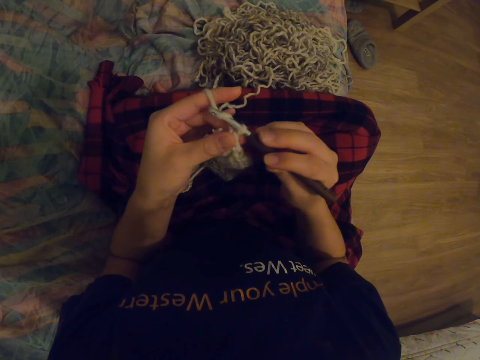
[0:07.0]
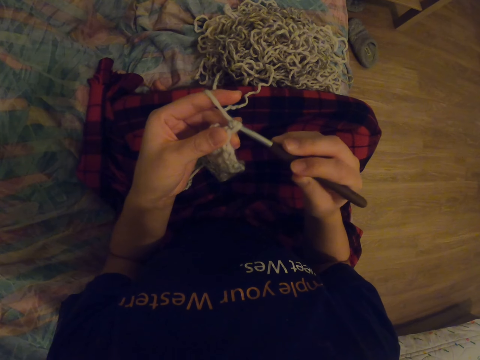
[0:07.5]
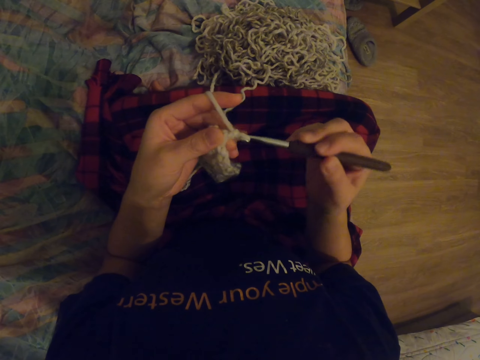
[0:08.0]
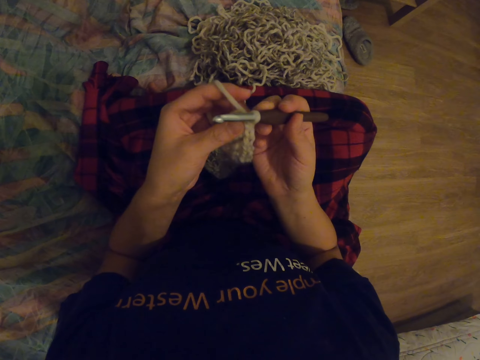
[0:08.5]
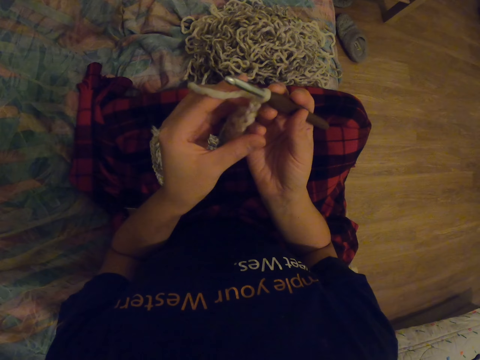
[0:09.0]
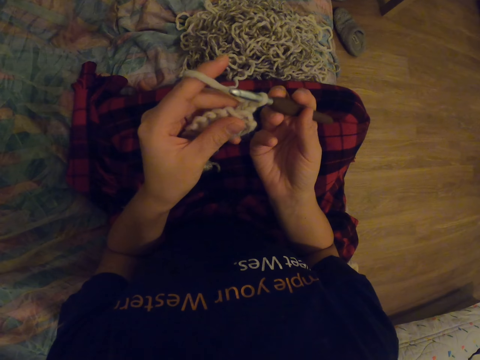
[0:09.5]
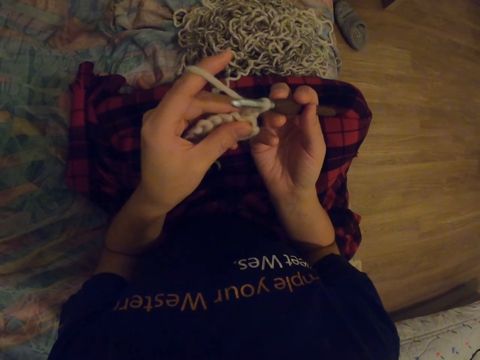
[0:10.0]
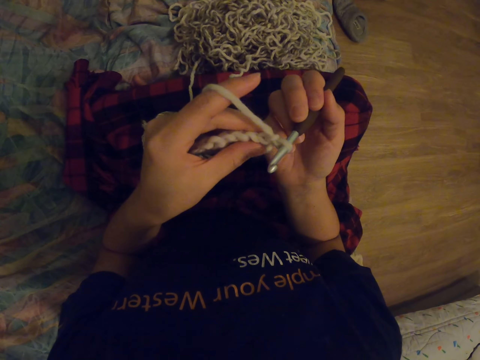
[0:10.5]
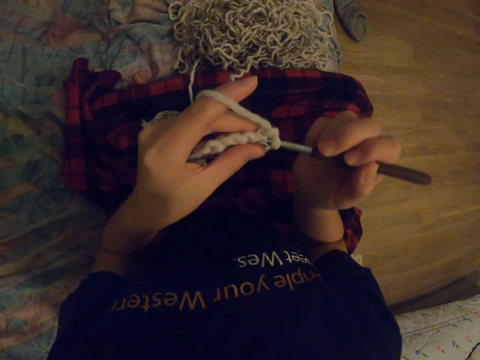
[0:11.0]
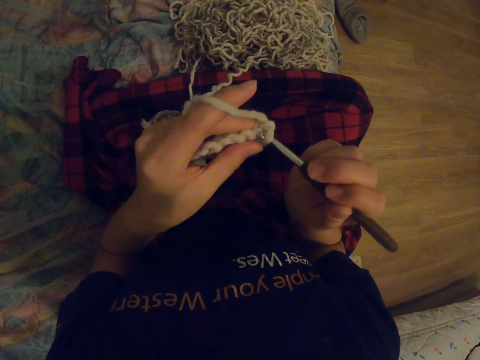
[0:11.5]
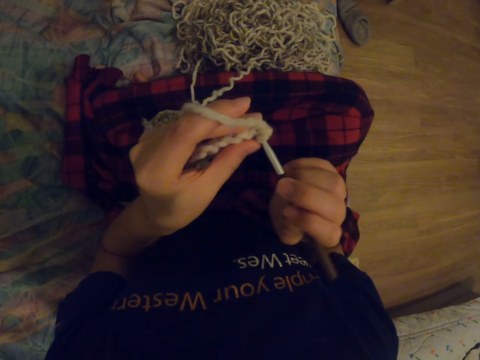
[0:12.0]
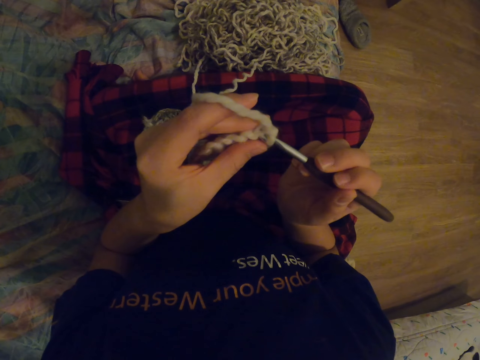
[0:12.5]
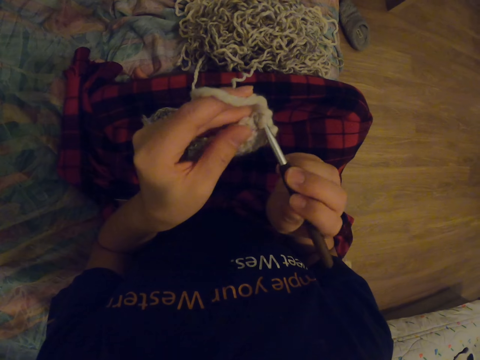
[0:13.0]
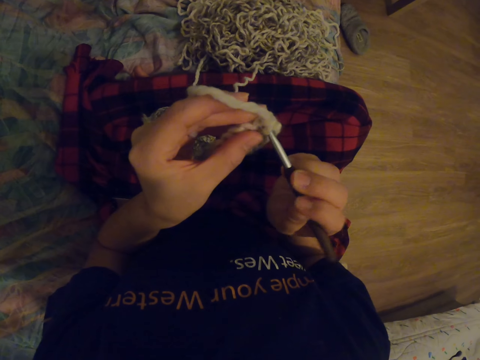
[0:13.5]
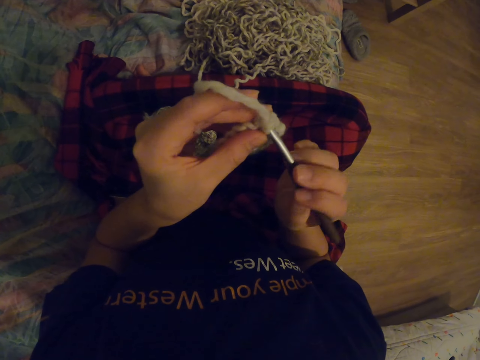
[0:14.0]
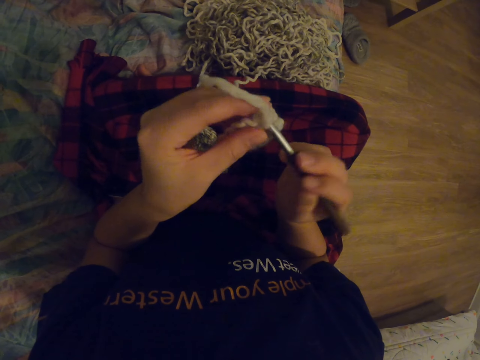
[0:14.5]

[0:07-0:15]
The camera wearer turns the fabric. They knit the fabric.

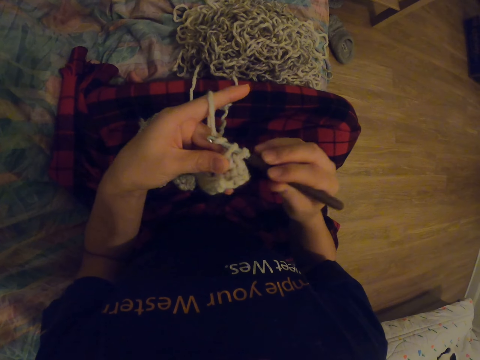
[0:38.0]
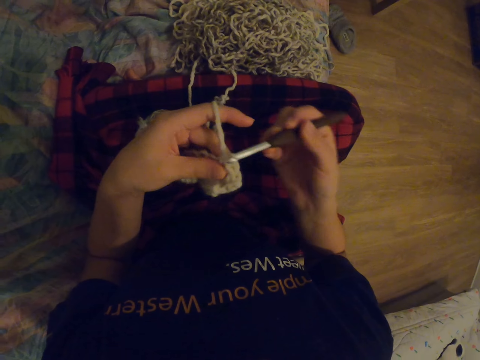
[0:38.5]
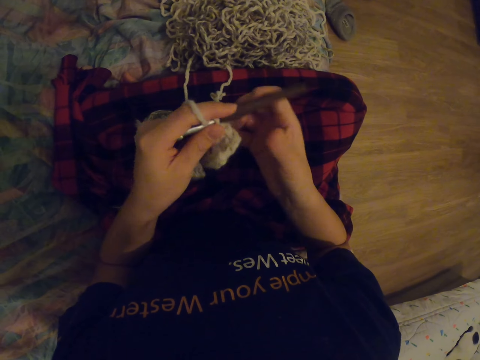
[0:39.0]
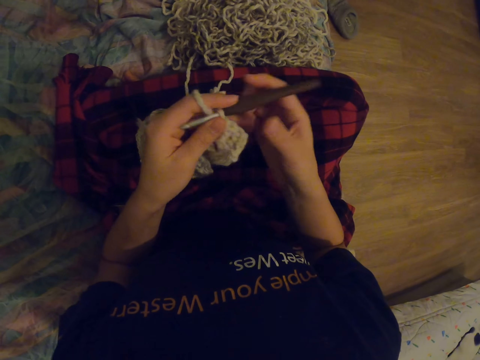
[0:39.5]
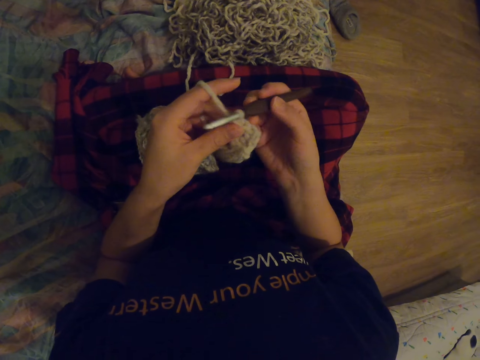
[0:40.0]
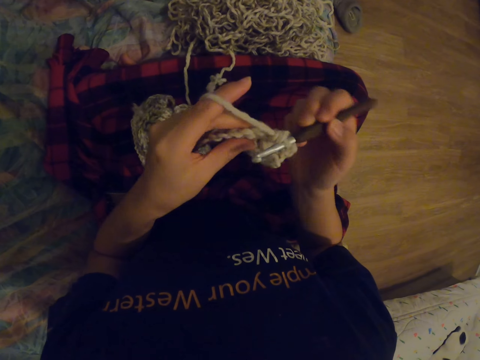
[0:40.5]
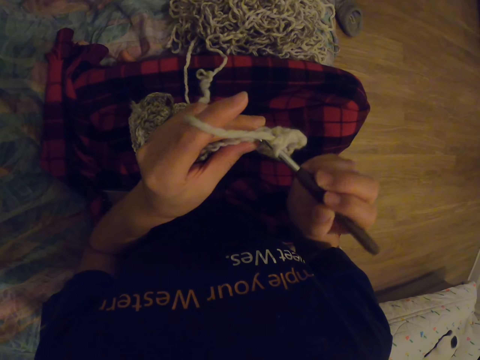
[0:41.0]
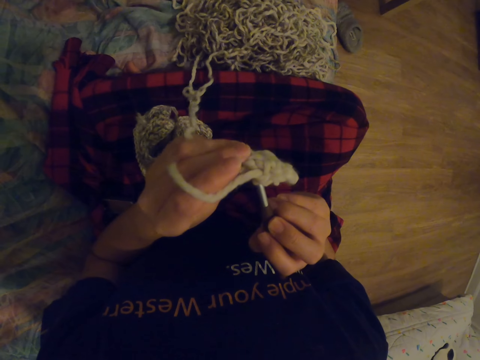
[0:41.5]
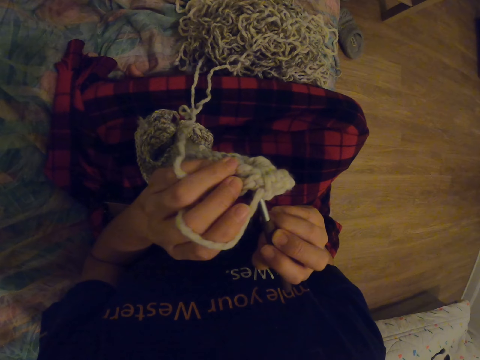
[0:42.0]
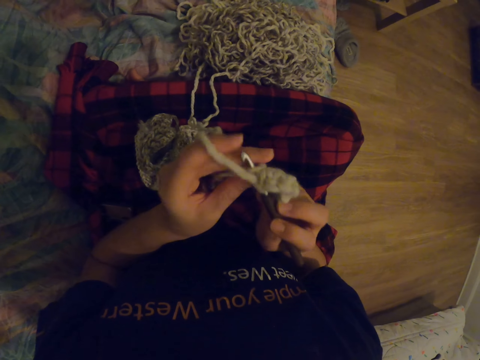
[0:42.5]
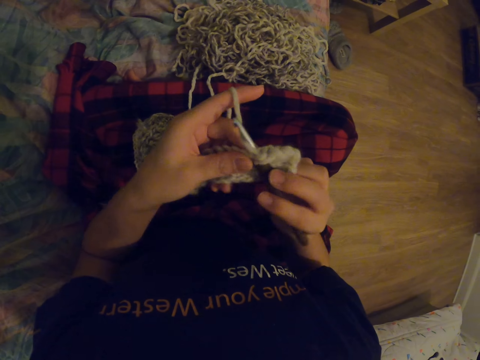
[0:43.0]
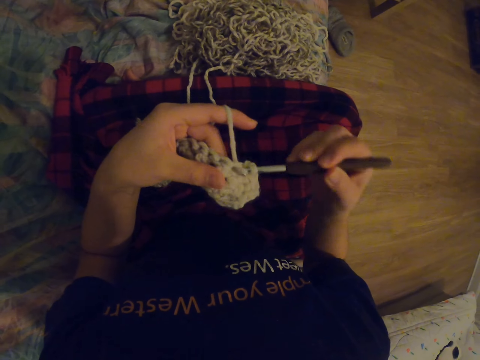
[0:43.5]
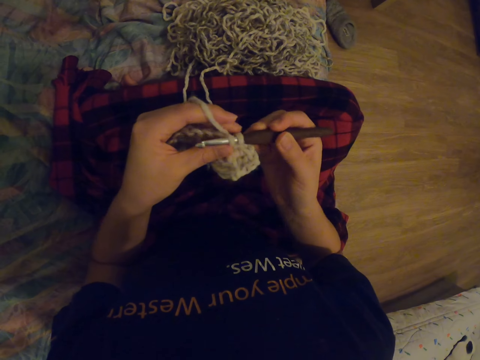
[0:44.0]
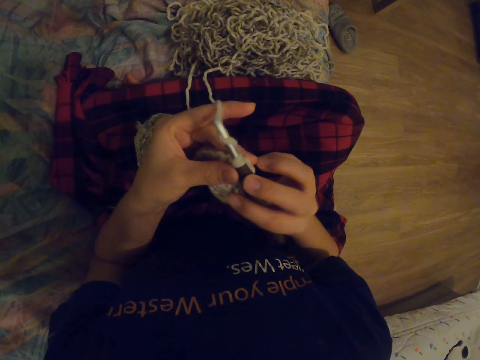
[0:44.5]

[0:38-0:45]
The camera wearer touches the fabric. They touch the needle. They knit the fabric.

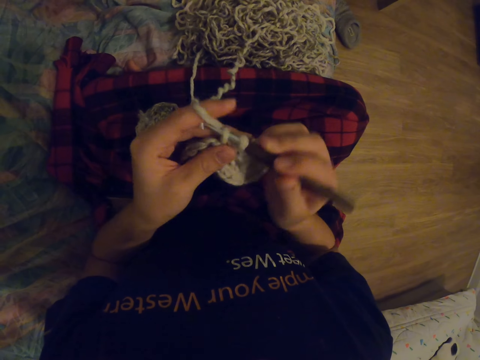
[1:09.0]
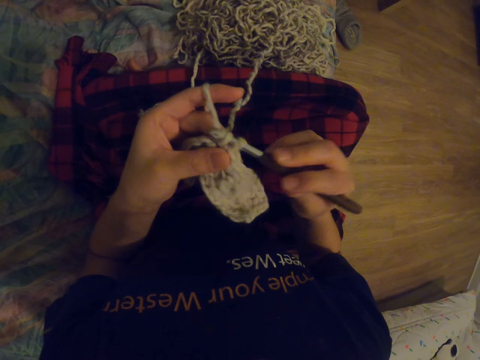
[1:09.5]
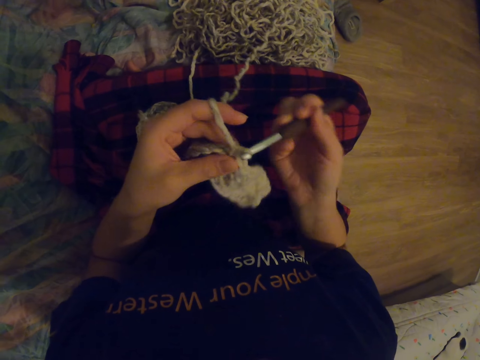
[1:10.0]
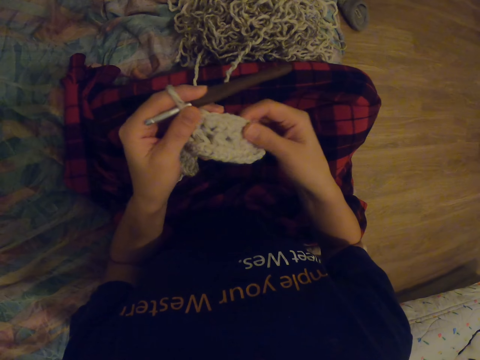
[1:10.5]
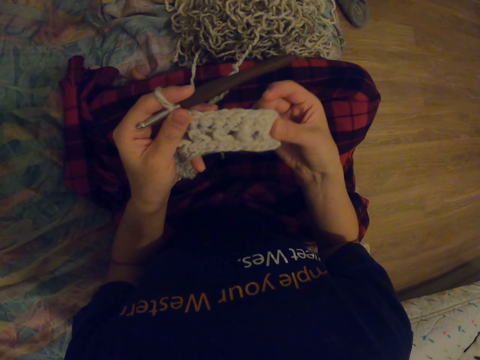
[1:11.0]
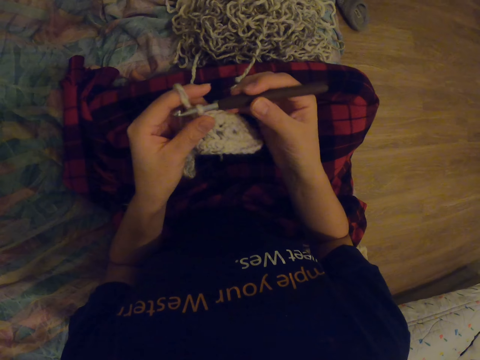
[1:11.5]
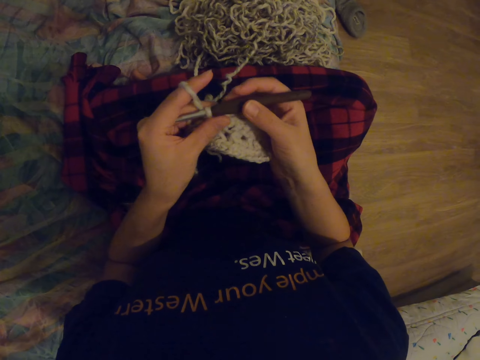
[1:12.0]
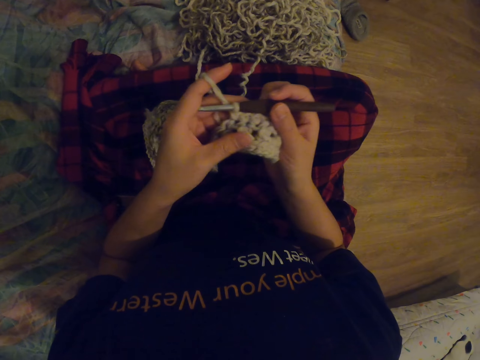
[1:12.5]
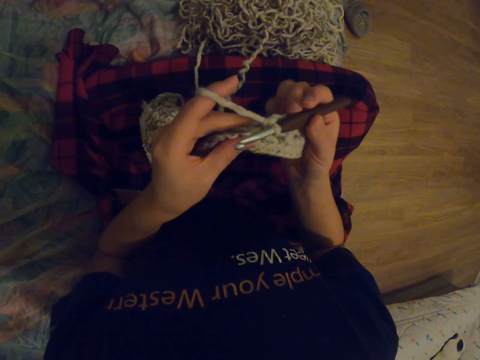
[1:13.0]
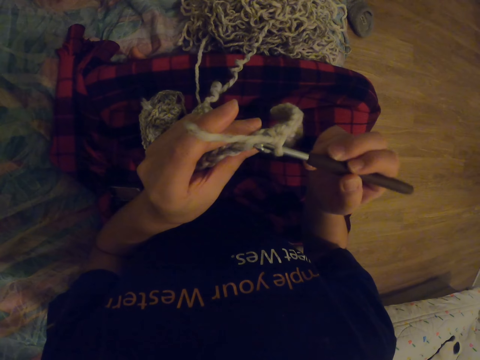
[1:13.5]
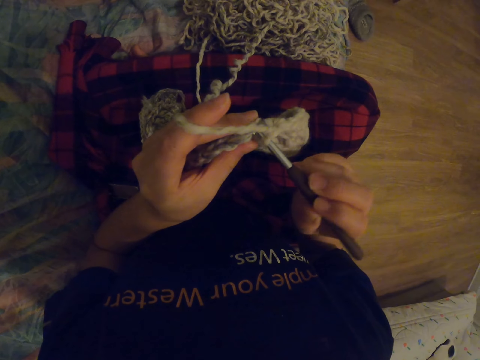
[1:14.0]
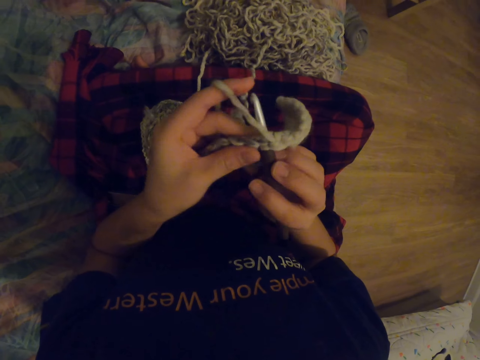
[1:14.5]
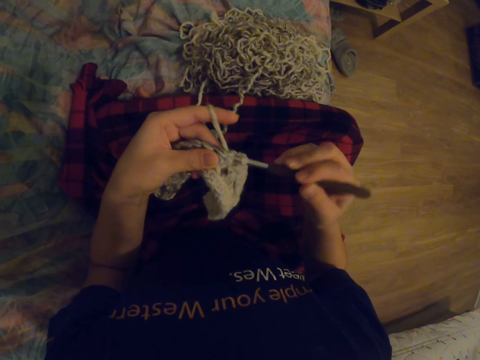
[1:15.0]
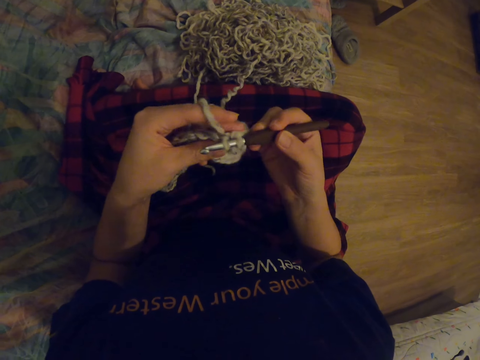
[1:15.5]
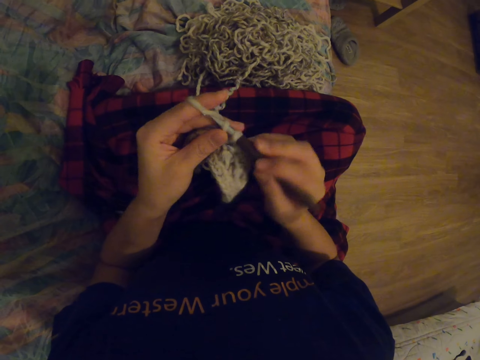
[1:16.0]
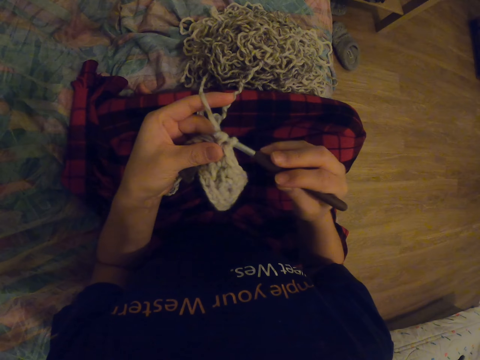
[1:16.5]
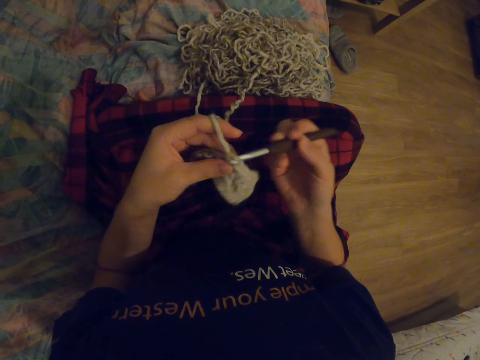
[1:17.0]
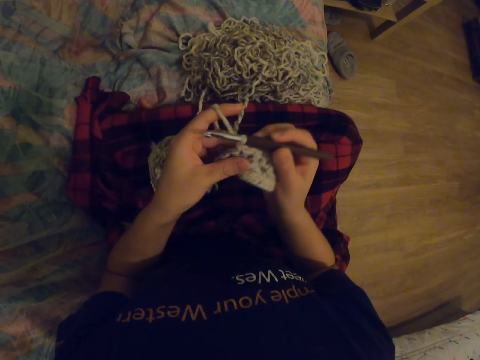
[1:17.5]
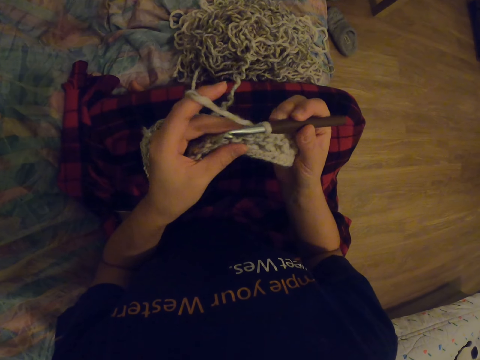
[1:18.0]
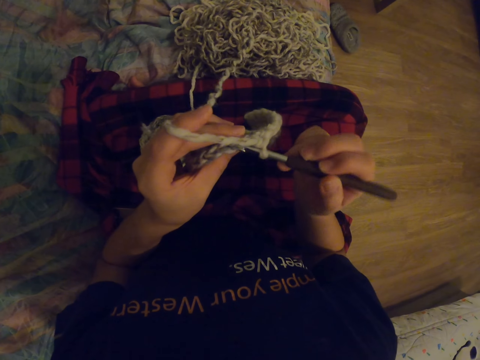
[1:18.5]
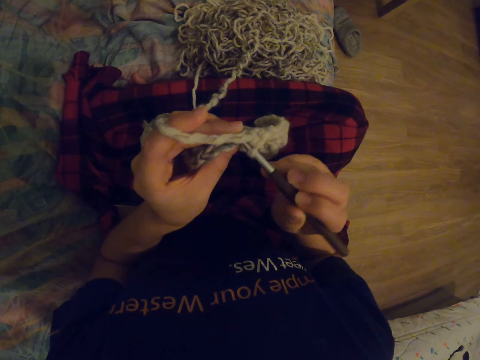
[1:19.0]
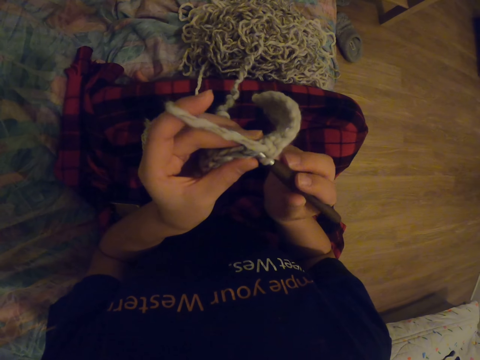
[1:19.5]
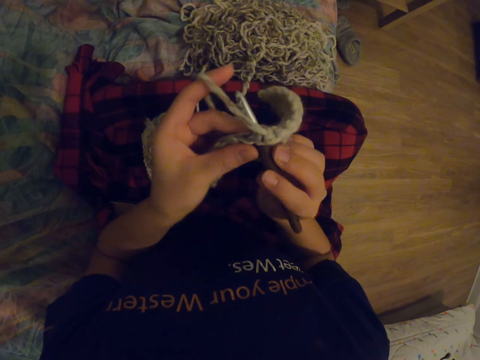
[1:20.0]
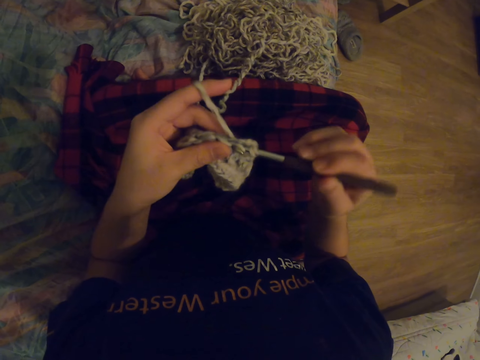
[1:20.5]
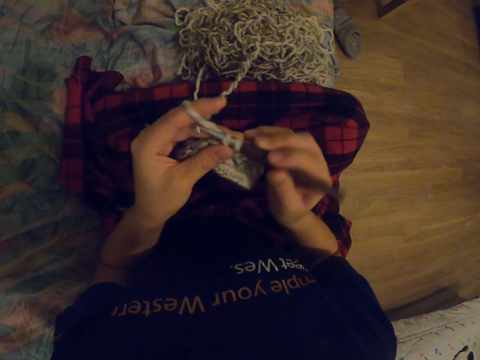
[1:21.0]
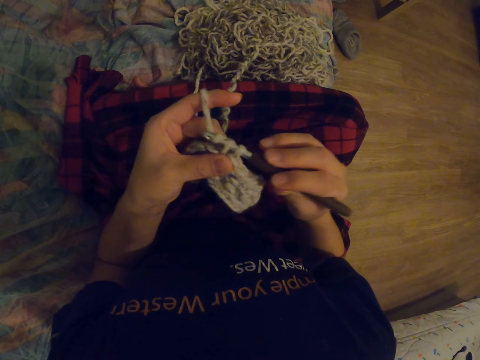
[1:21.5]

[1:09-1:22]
The camera wearer touches the fabric. They touch the needle. They knit the fabric. They touch the fabric. They knit the fabric with the needle.
